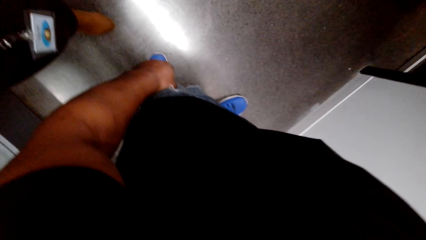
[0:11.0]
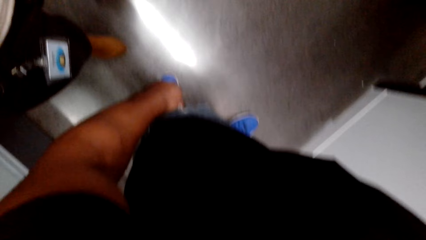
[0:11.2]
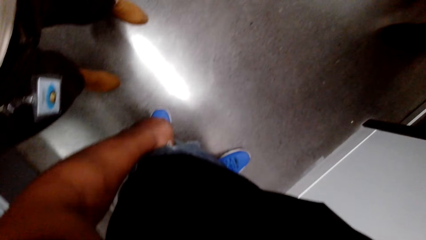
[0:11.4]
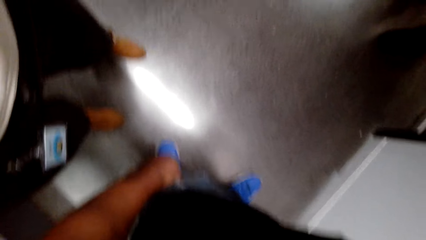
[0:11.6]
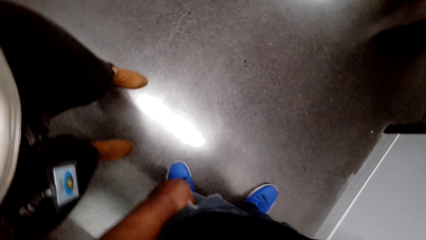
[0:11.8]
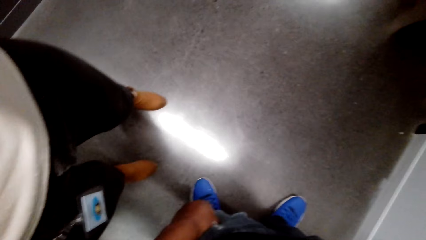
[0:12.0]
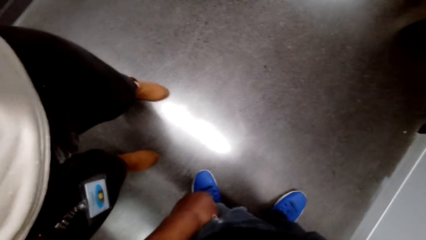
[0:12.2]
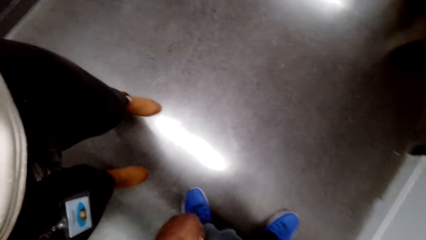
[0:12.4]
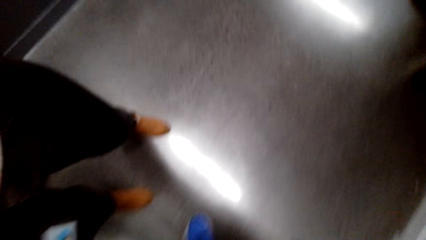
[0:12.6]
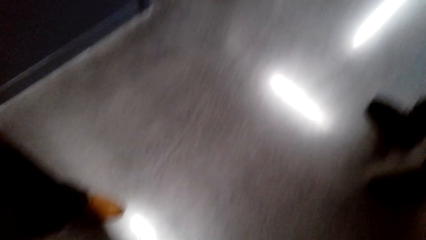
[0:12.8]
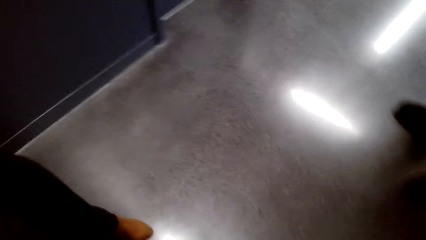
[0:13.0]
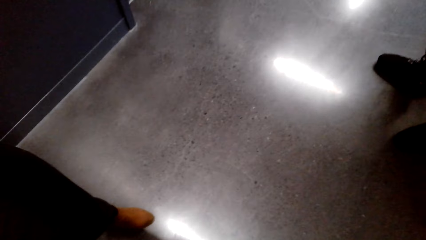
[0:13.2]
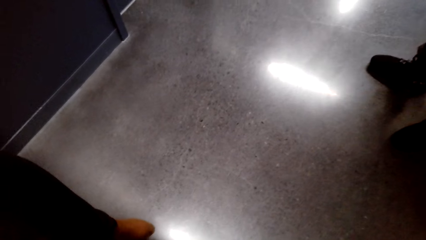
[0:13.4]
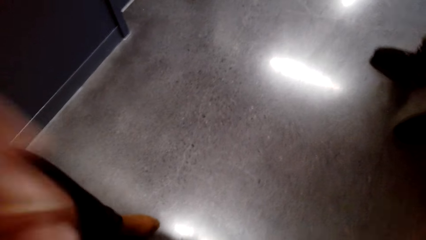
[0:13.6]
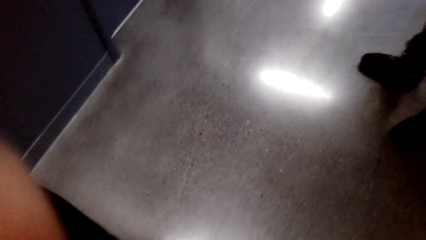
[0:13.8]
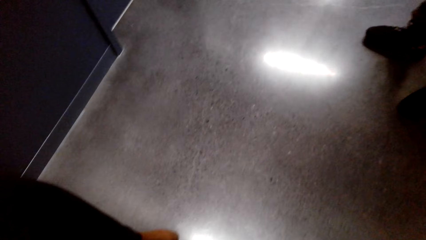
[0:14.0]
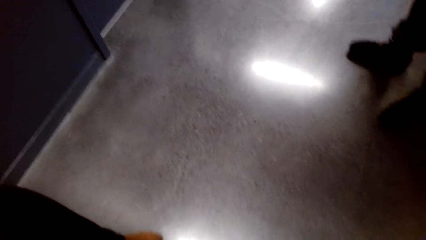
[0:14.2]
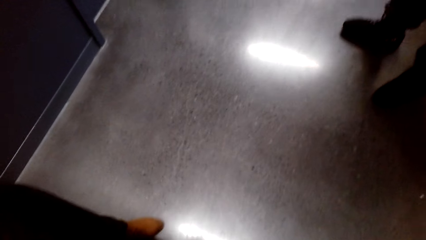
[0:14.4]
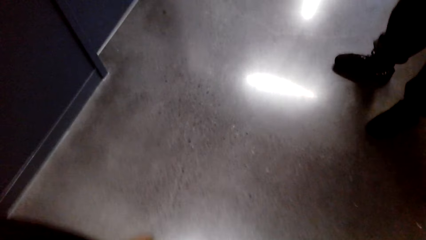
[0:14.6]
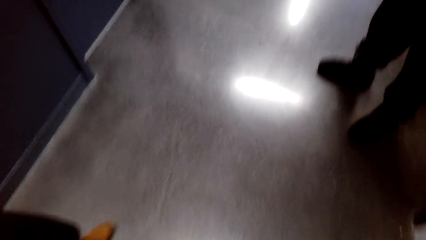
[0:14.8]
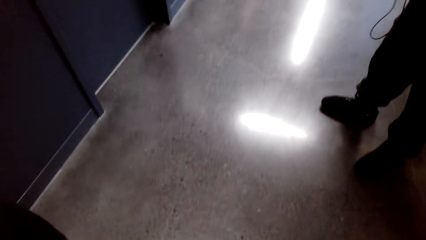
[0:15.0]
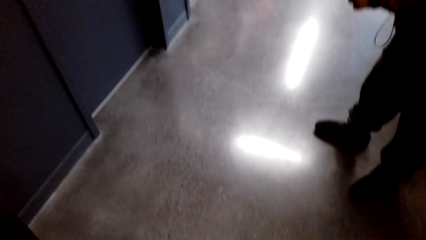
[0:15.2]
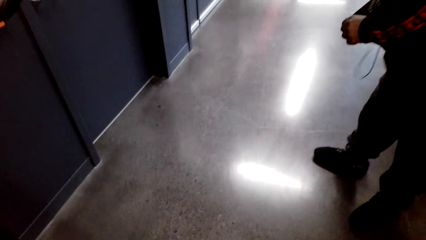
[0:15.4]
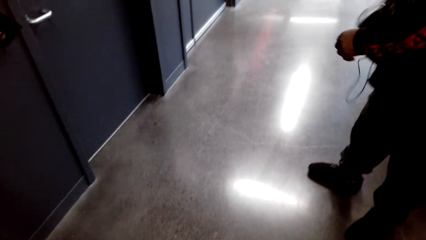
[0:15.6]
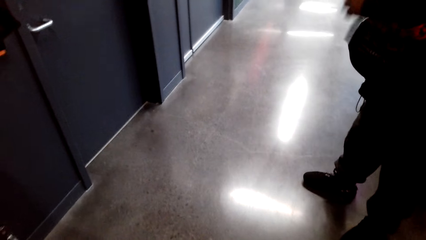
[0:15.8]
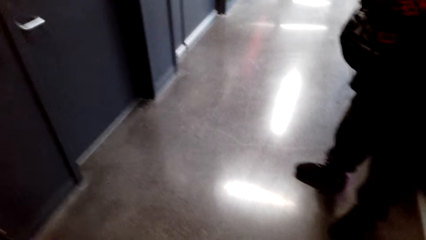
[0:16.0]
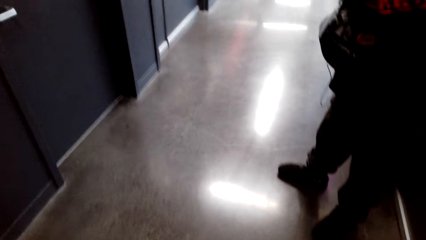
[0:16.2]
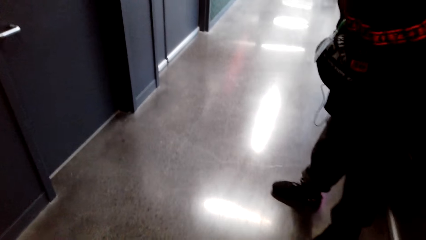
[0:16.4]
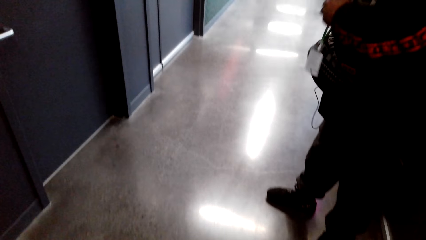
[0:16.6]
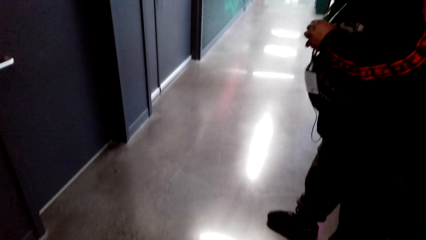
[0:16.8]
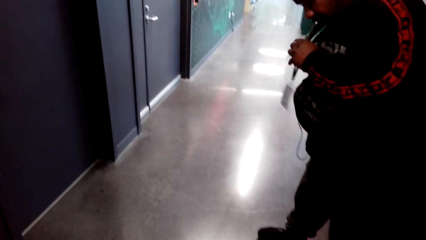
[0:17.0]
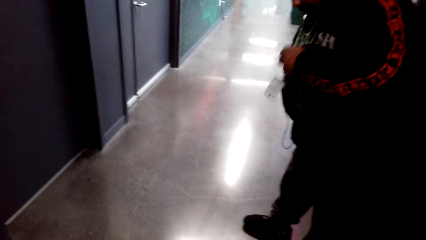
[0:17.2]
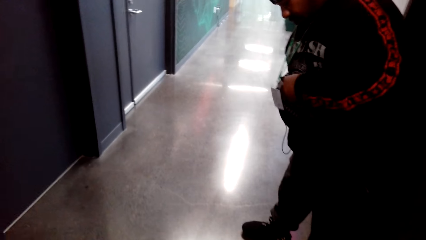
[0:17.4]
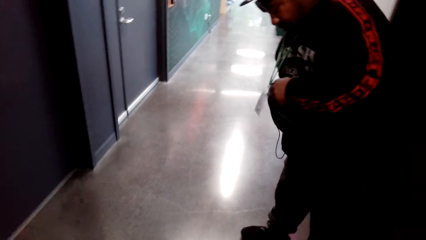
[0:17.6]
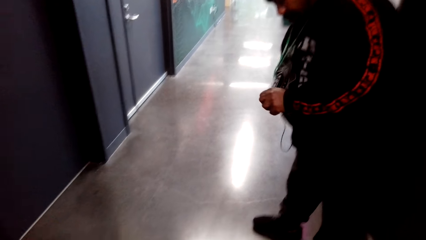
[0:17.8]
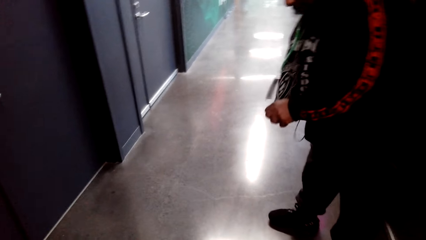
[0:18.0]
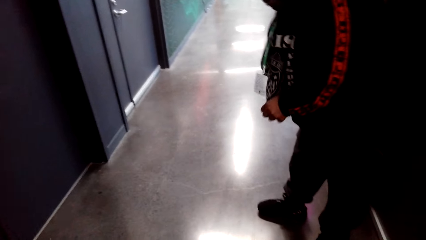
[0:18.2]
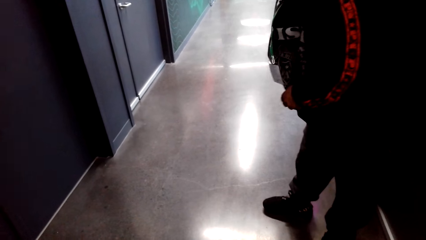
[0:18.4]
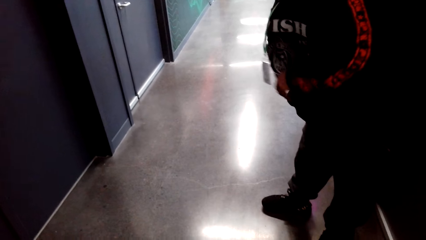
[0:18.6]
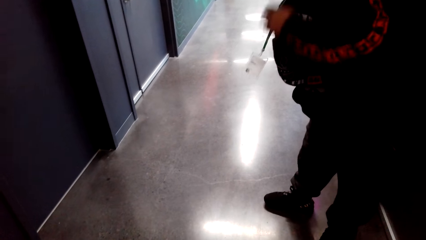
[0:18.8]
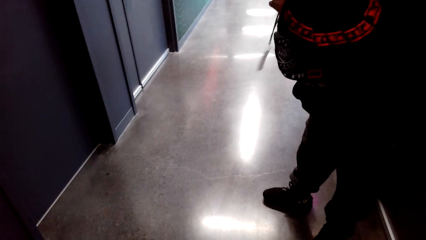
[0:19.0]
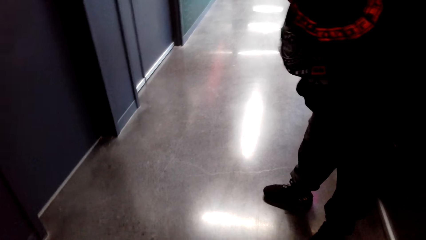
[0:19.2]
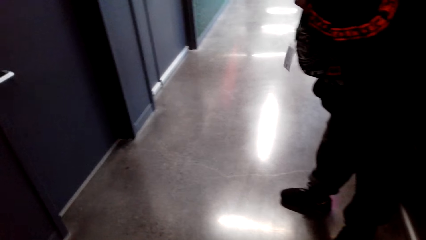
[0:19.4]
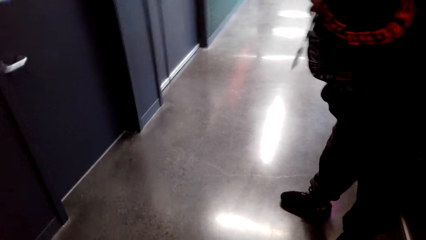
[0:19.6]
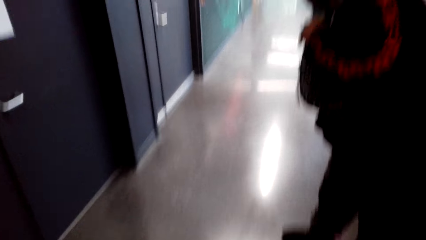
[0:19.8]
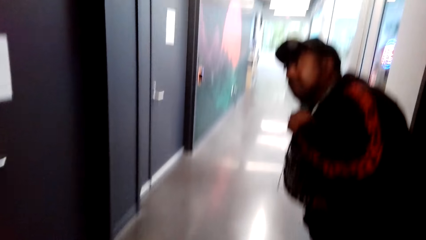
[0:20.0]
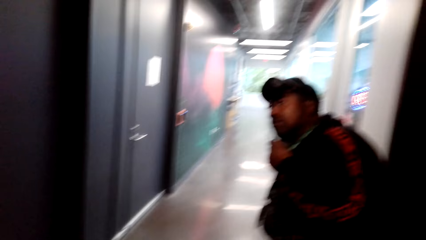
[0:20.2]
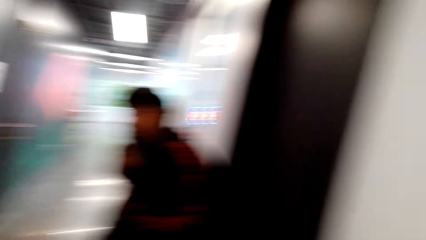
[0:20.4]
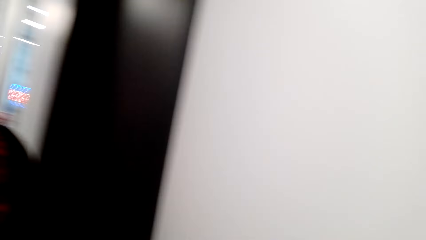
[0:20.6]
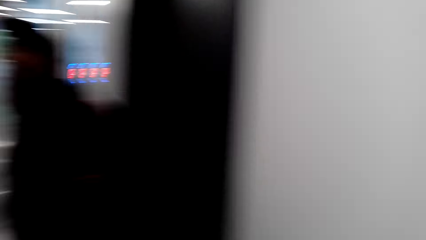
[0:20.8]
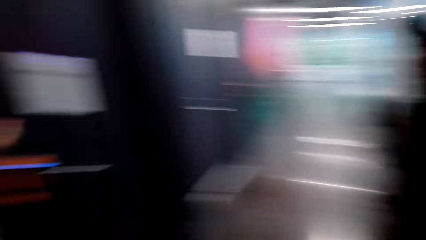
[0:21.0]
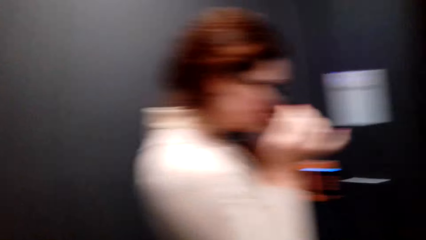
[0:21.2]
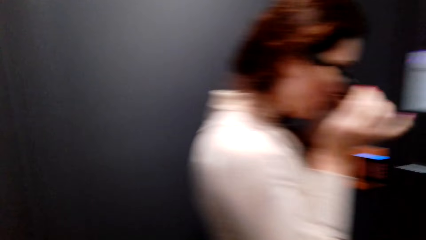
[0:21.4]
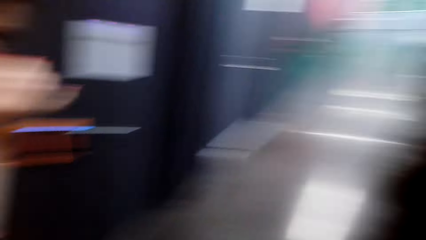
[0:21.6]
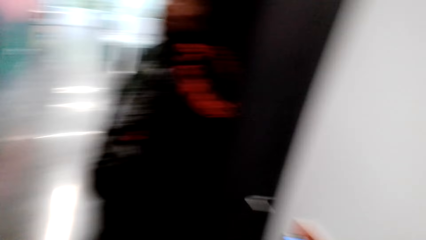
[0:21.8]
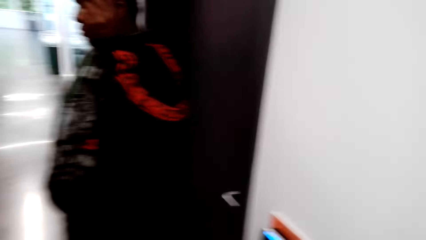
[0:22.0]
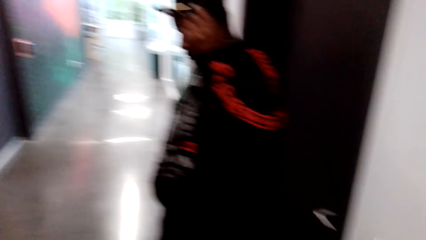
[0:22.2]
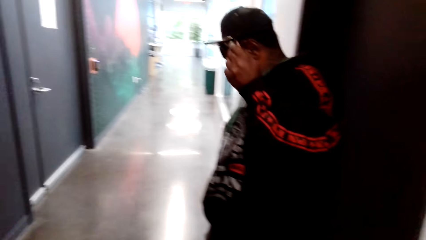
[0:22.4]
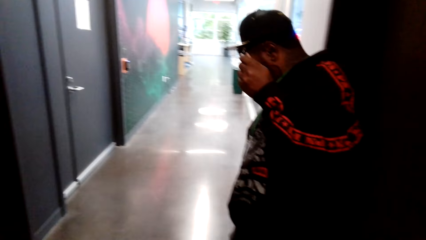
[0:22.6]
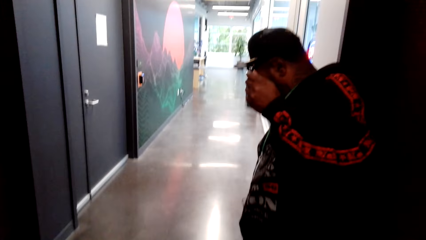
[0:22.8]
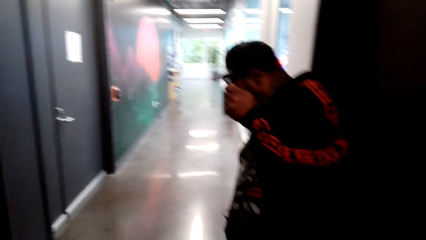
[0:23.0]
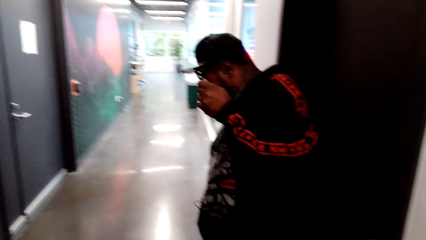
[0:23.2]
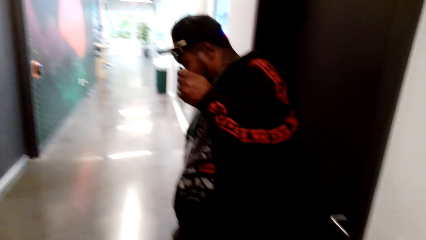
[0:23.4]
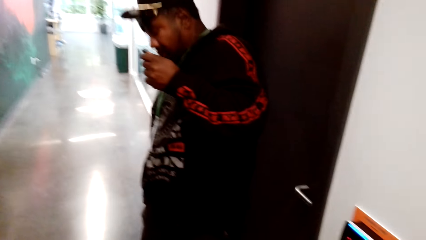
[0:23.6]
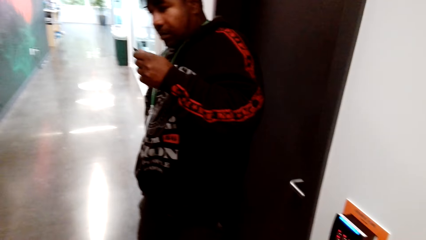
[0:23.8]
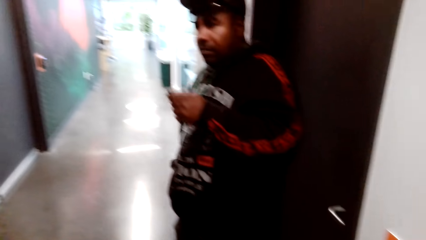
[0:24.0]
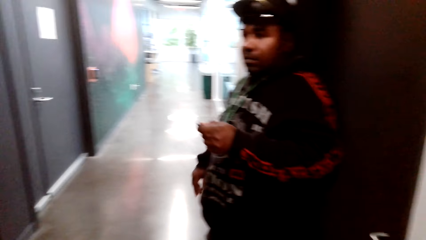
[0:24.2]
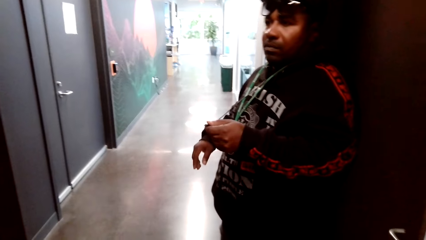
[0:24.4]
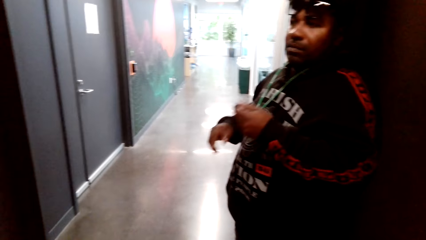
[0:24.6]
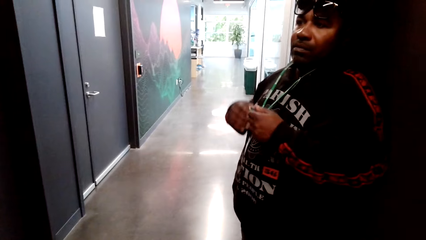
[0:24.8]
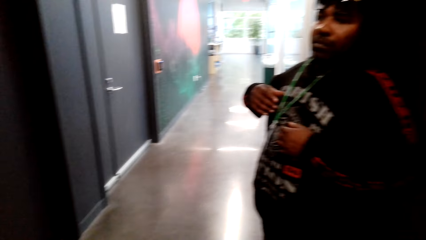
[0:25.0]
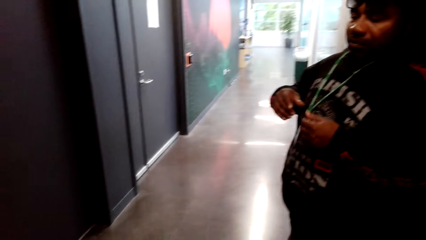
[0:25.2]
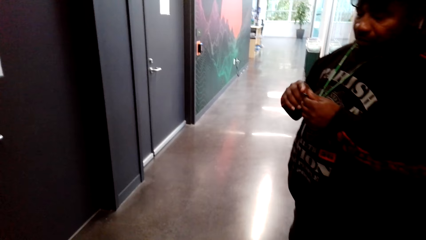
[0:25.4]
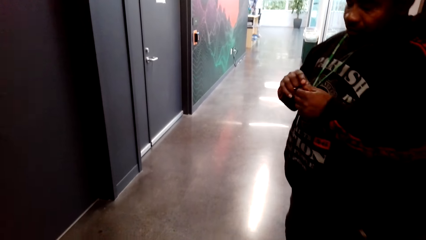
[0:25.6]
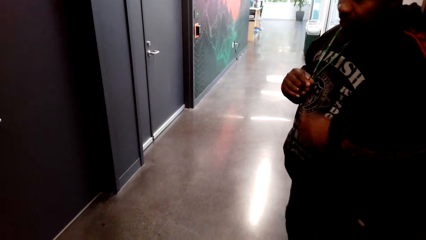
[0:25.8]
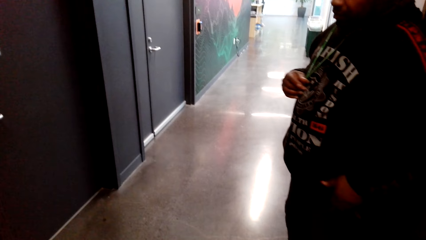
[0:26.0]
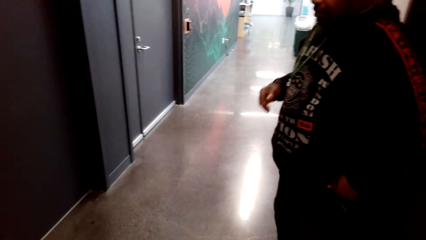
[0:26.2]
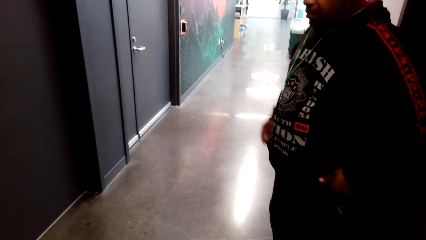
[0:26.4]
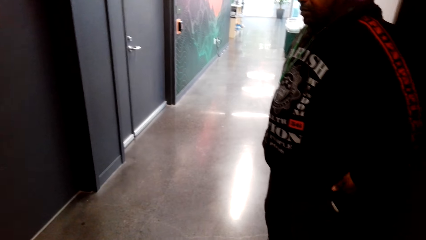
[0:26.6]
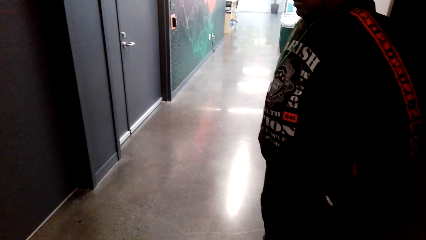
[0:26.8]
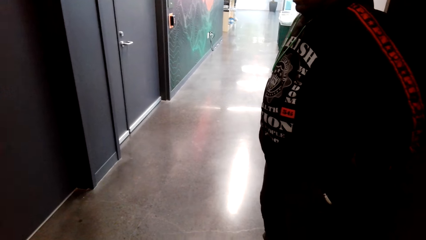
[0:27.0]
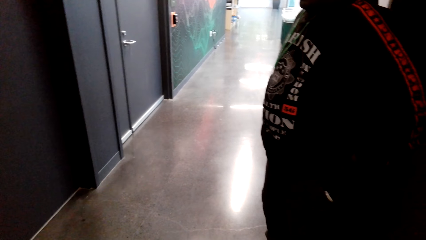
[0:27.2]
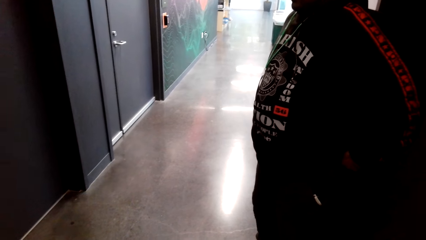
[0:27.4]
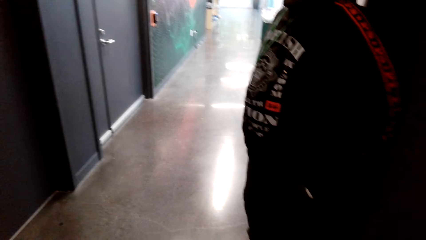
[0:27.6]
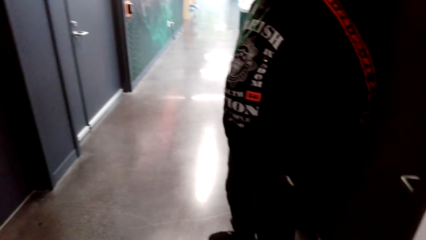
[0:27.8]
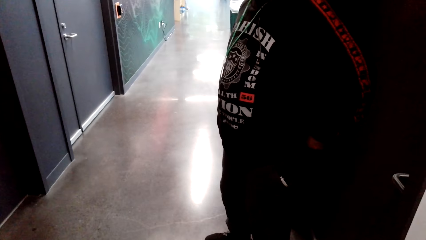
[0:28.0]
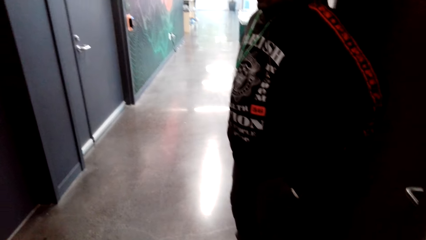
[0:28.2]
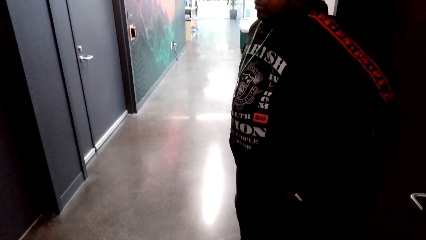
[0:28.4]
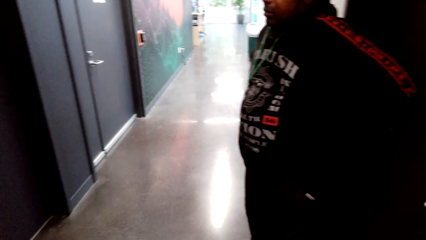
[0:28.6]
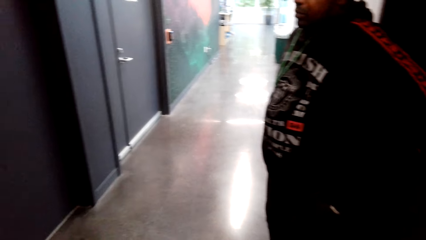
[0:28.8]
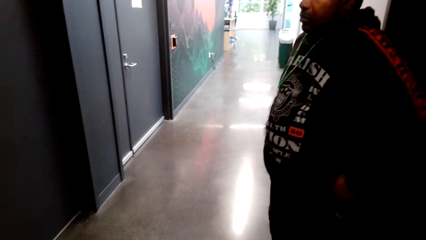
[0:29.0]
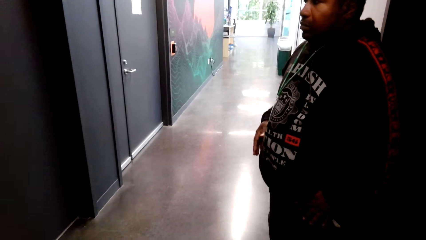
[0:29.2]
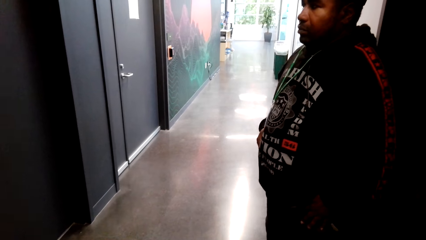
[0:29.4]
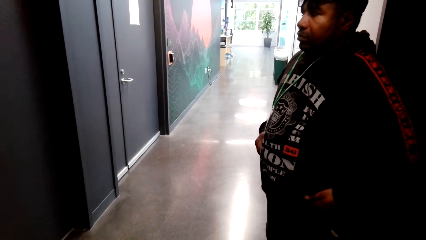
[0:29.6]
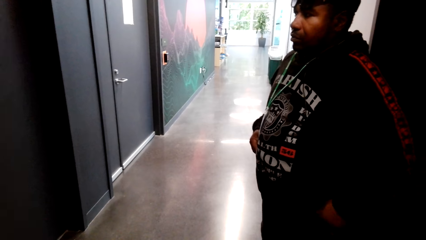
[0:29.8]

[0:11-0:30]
The camera wearer gives the camera to a man. They adjust the camera. They look around repeatedly.
